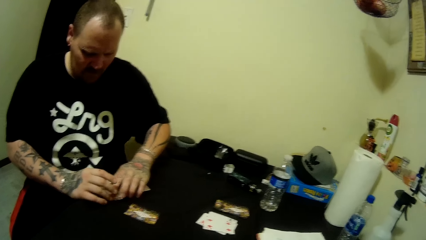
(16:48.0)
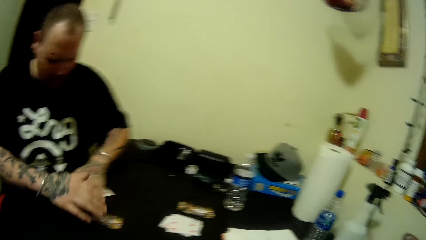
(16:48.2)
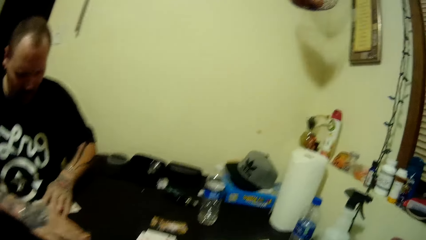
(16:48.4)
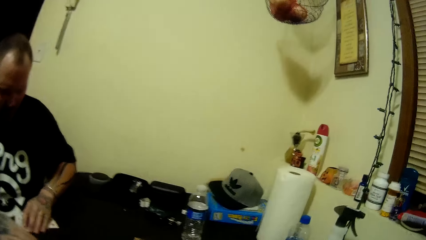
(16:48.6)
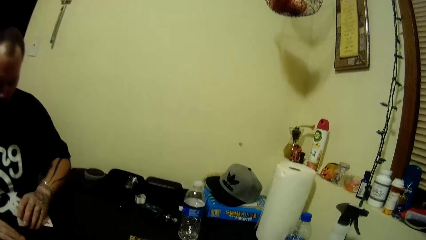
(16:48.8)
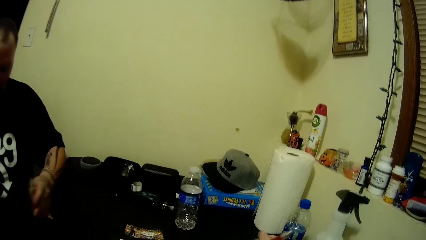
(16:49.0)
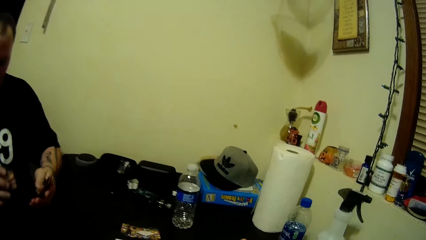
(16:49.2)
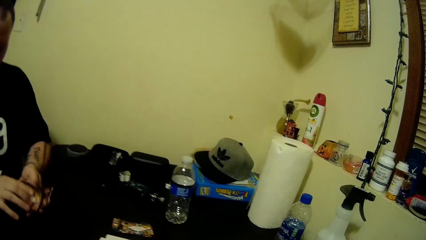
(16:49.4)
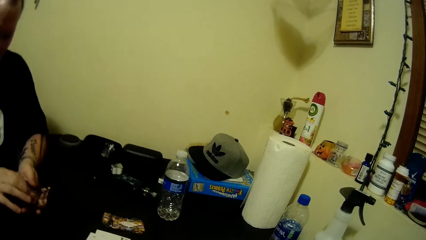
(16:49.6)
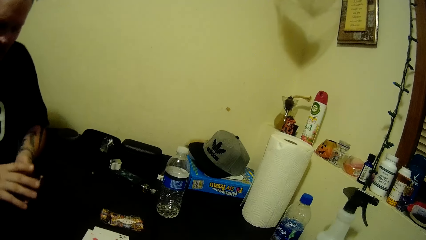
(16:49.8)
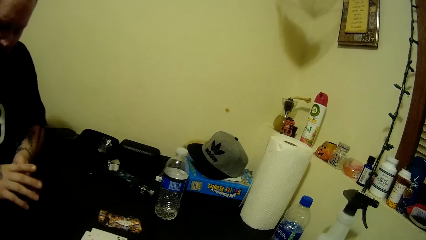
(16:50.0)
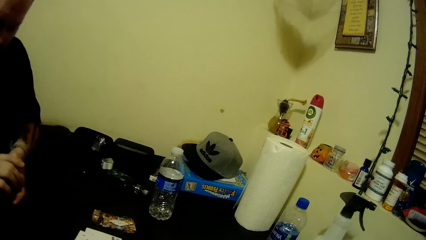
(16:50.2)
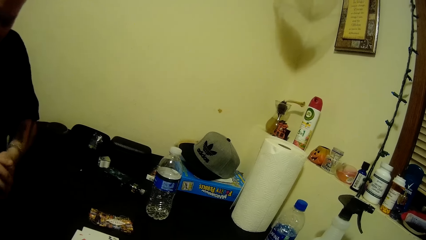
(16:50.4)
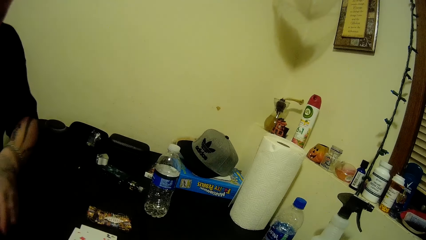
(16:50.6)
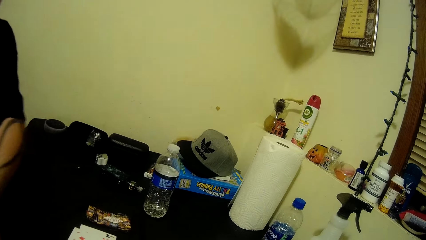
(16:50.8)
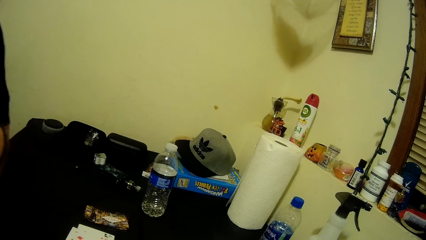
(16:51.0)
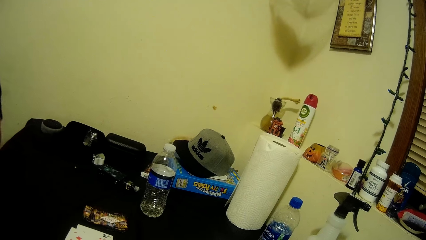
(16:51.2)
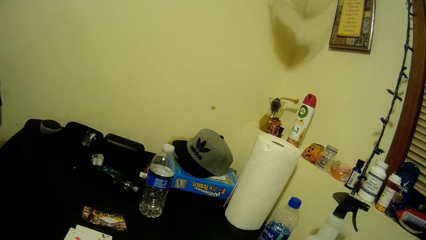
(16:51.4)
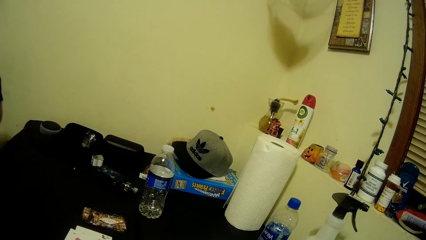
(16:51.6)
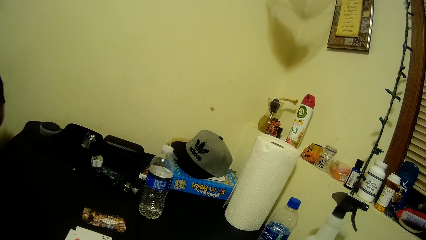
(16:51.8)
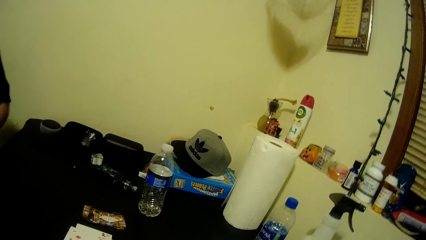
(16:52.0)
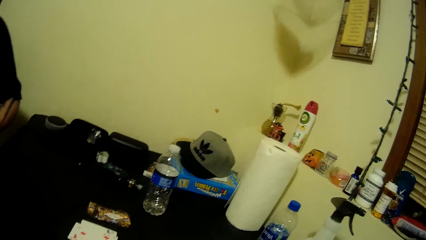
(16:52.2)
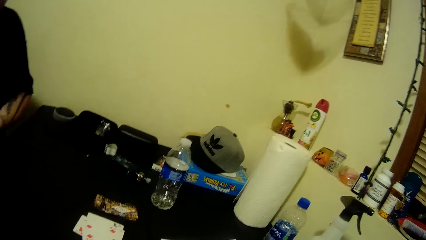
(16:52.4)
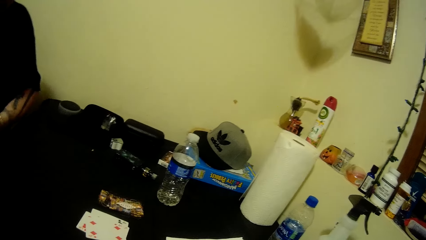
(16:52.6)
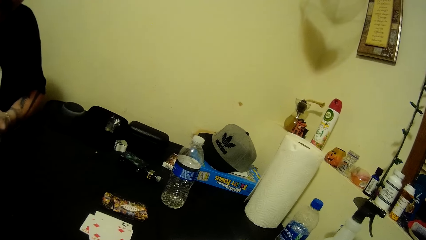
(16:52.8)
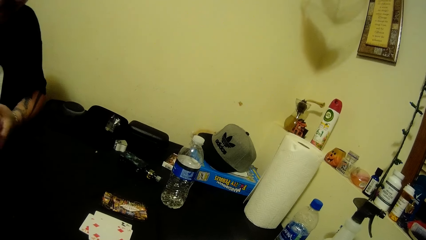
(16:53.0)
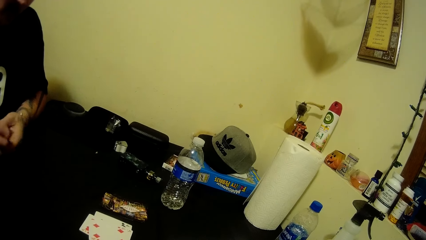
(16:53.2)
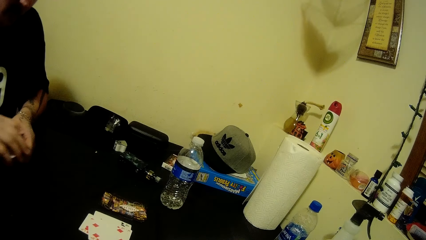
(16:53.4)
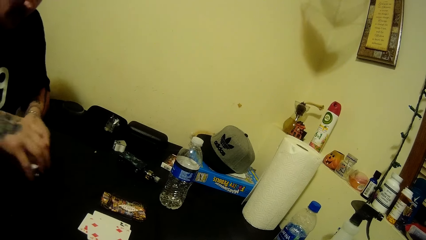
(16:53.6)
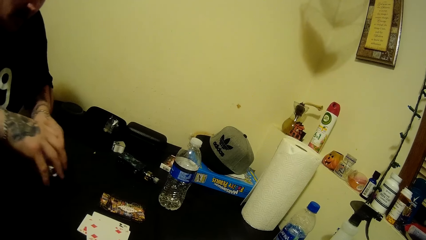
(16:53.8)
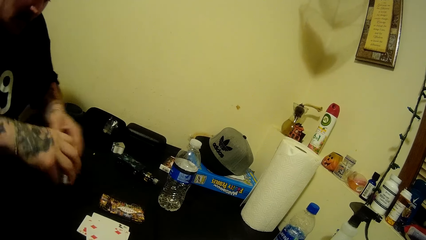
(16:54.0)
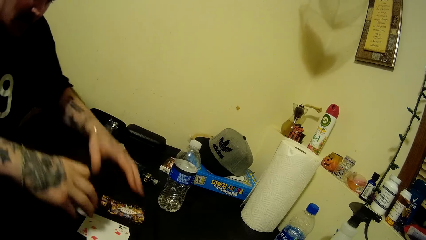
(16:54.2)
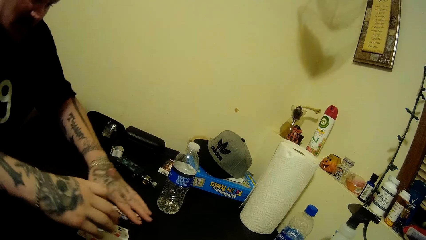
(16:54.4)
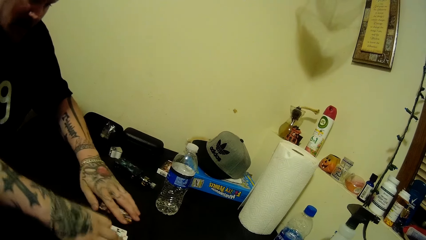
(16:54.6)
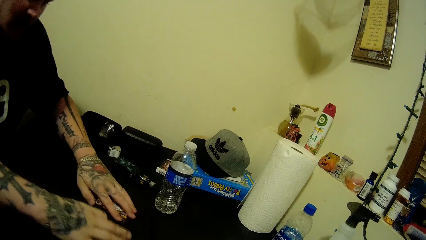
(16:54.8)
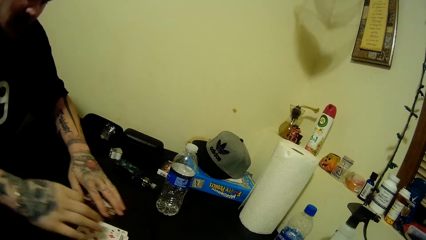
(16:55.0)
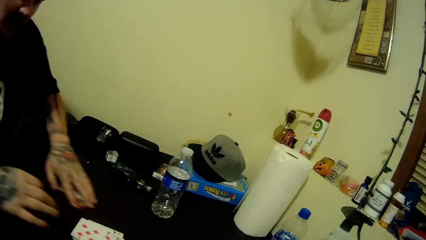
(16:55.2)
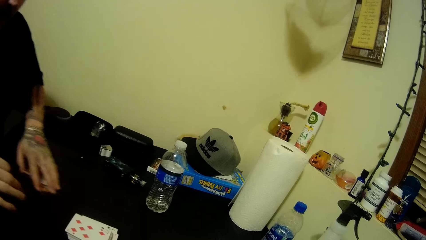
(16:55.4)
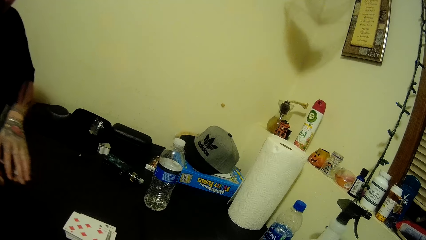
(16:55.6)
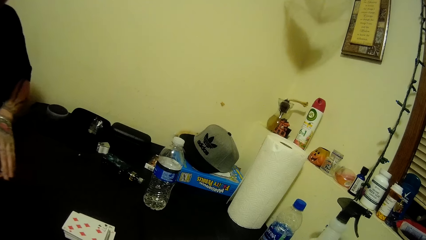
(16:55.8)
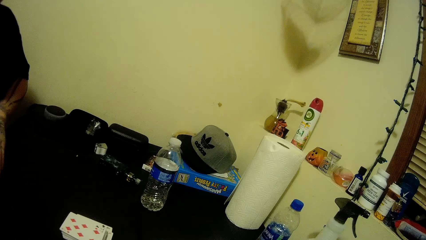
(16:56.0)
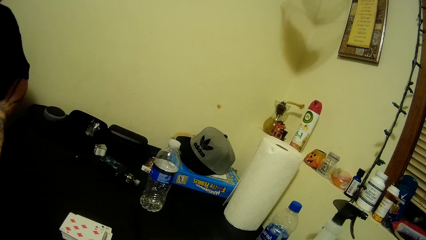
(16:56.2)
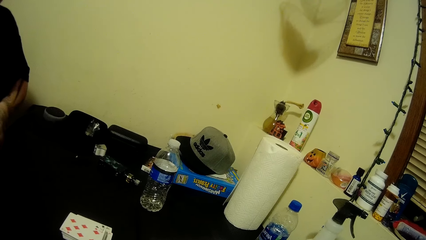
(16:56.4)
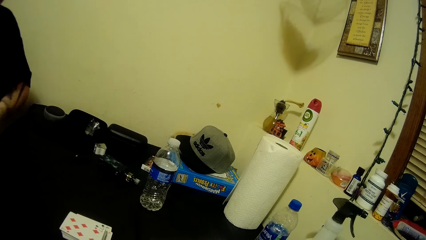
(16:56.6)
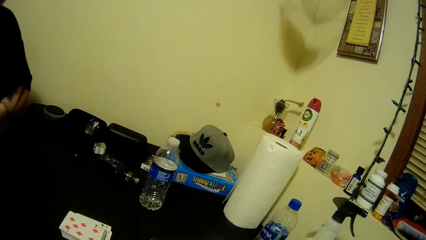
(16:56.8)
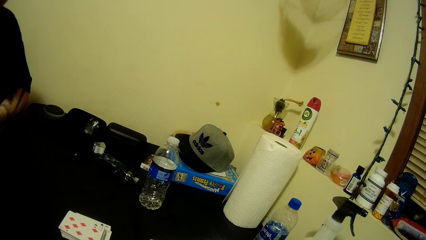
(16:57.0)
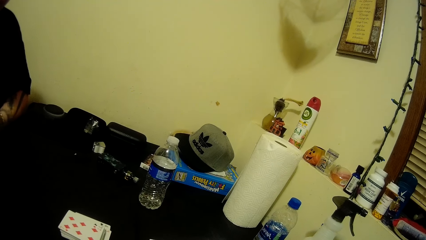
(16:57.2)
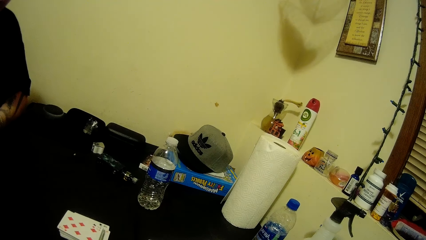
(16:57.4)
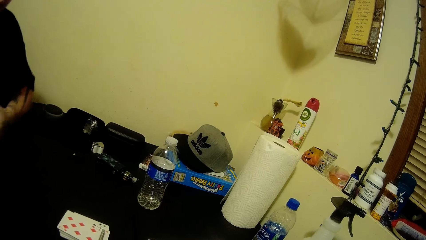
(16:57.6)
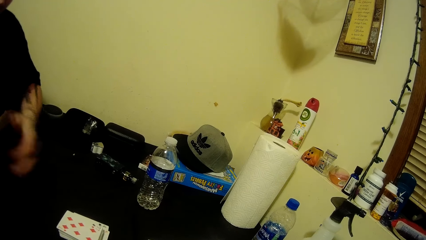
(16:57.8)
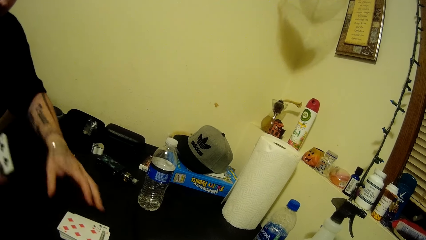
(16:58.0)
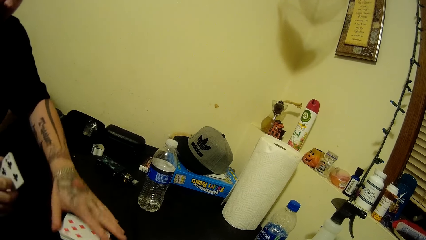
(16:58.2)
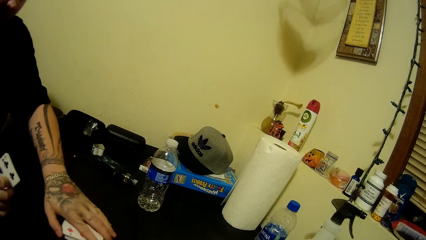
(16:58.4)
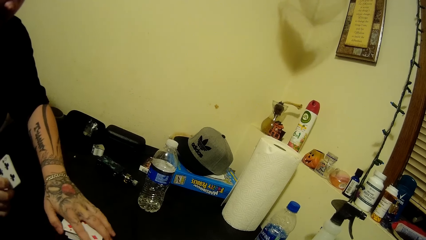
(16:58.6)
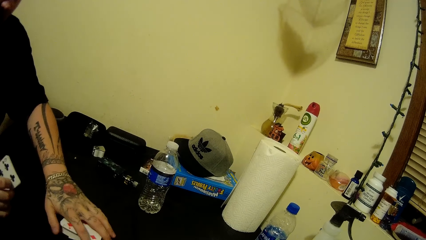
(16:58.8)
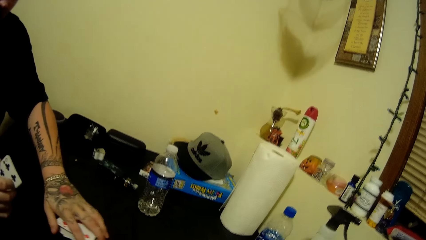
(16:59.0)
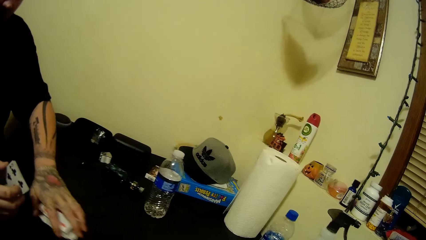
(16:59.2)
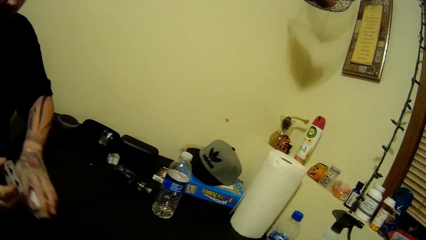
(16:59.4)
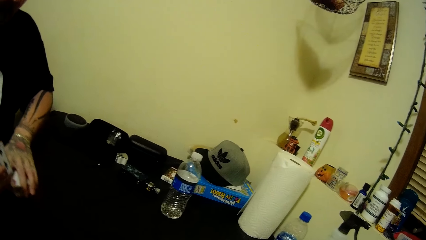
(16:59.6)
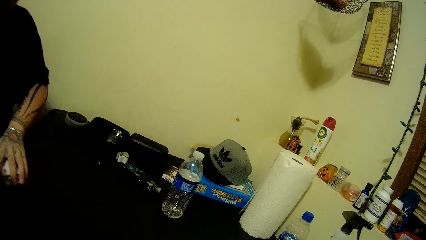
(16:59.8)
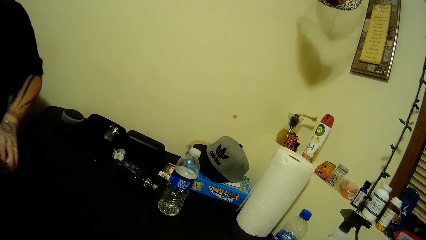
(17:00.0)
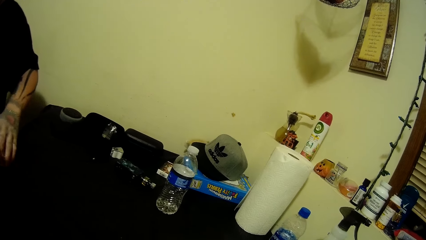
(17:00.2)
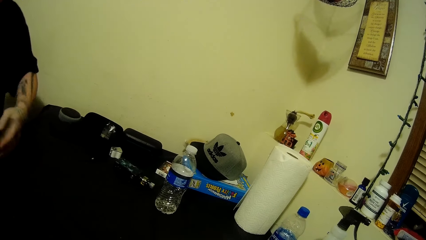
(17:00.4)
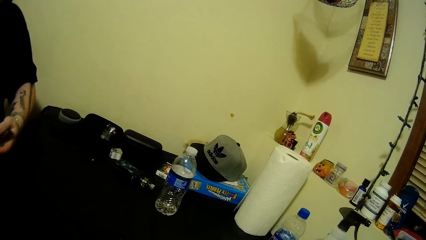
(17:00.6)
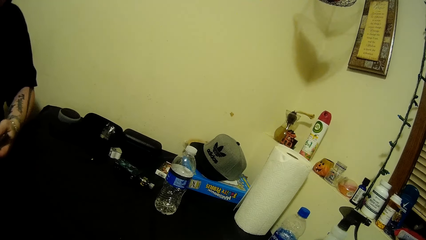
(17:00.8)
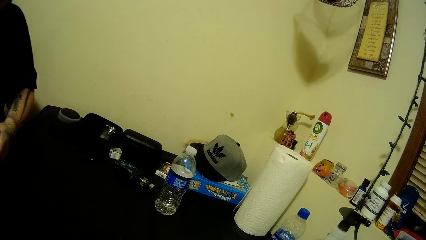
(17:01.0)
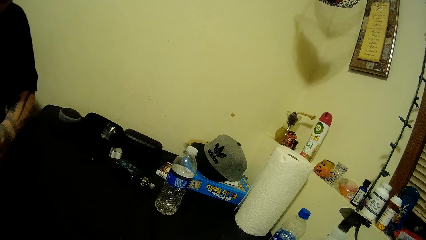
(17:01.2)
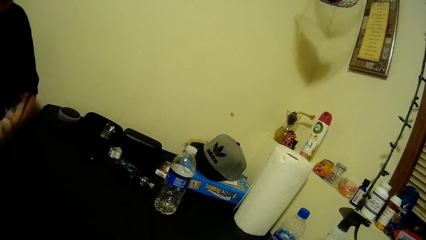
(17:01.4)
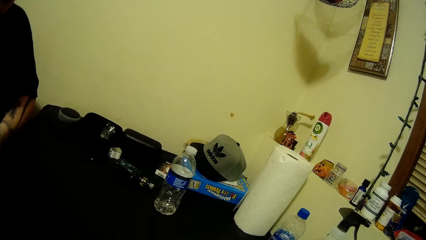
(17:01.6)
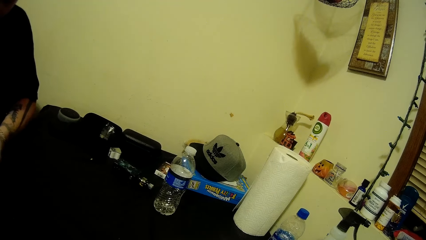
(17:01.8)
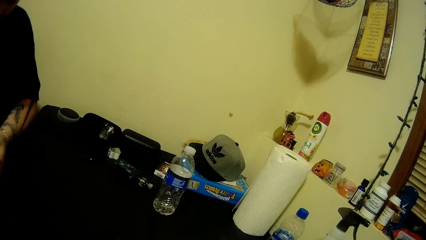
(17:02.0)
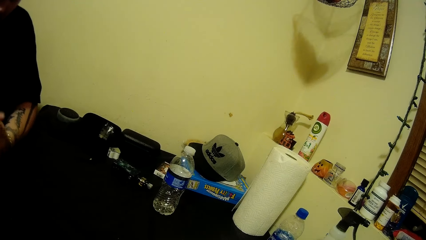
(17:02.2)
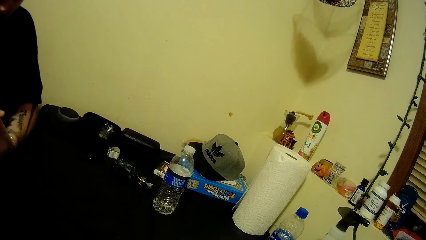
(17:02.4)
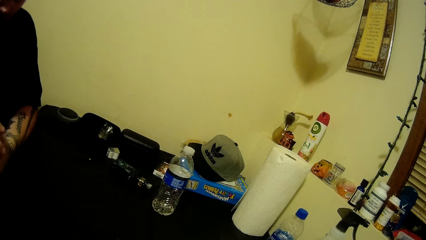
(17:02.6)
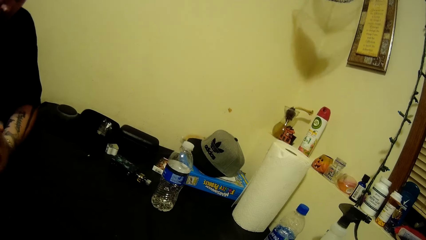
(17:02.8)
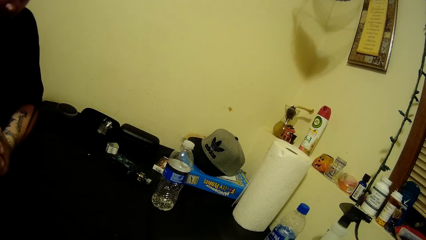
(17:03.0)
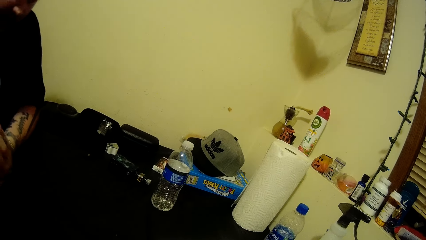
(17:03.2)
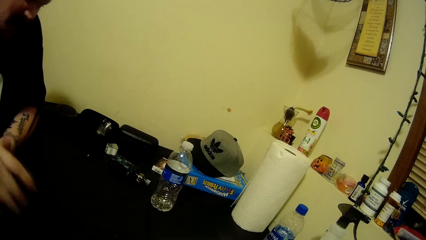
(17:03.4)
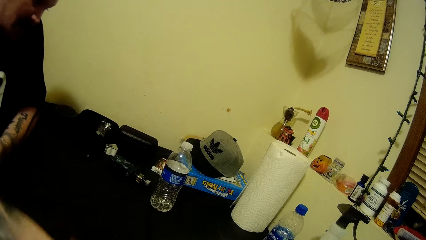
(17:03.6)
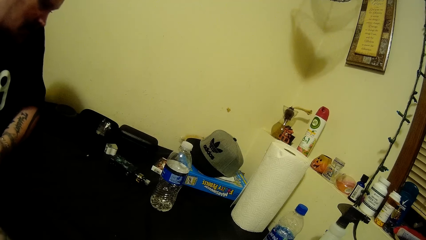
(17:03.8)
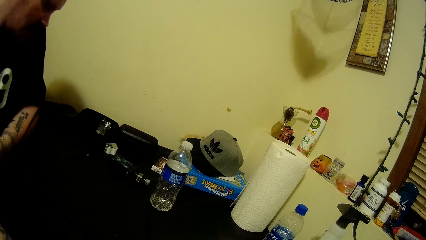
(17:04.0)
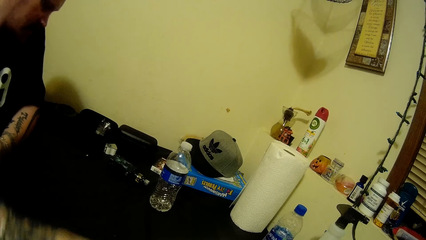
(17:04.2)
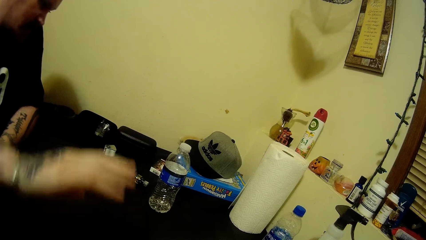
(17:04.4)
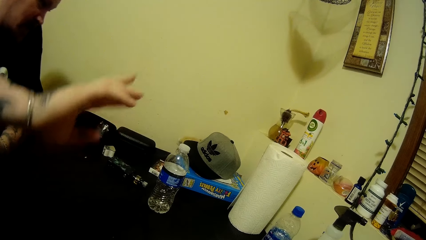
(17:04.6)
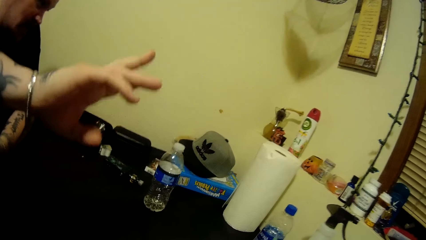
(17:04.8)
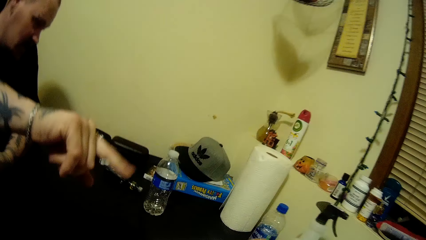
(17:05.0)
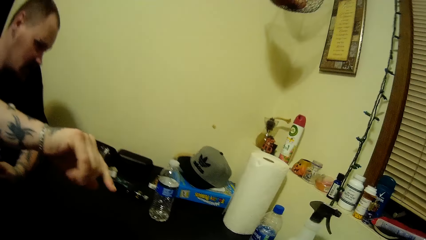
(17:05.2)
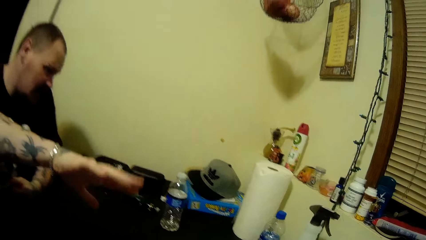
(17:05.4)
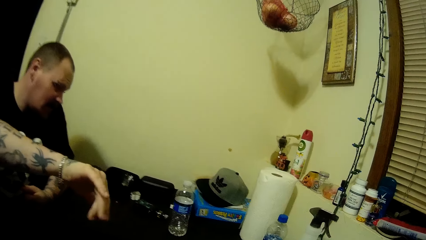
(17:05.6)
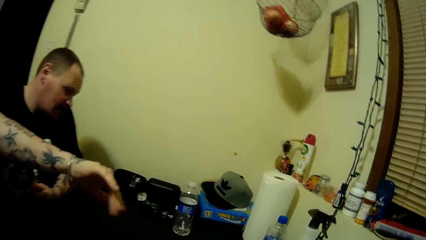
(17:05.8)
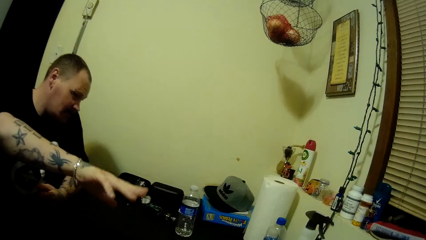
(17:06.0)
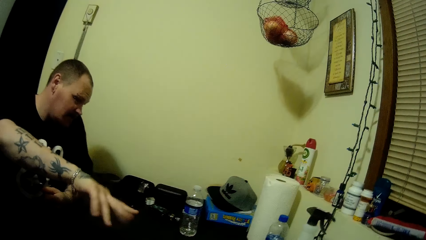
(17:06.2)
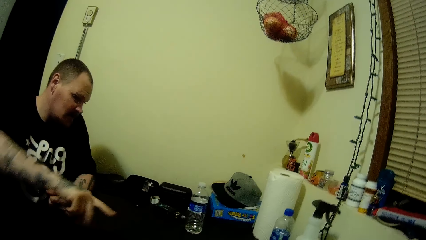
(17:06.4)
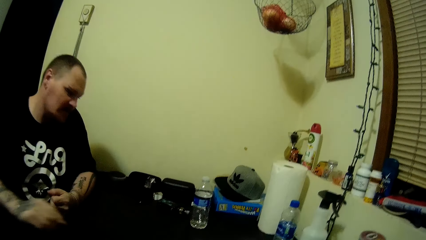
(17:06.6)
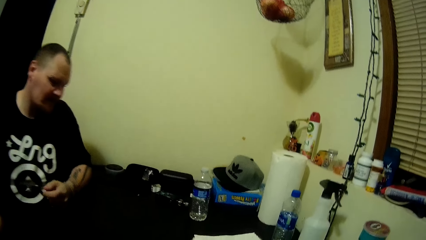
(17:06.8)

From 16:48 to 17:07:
A man picks up the card. The man lays the cards down, picks up the cards with his left hand, and picks up the cards. The man drops the cards on the table.
